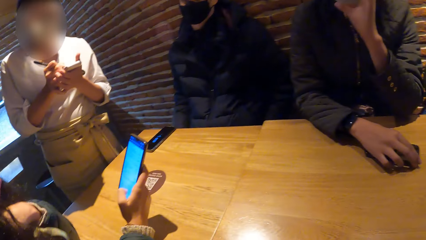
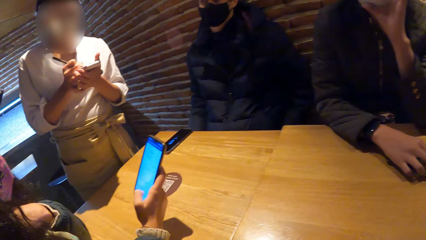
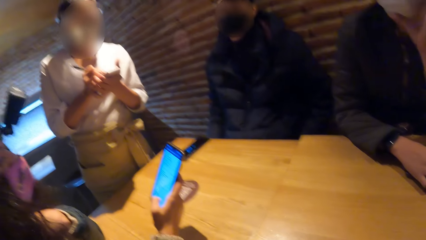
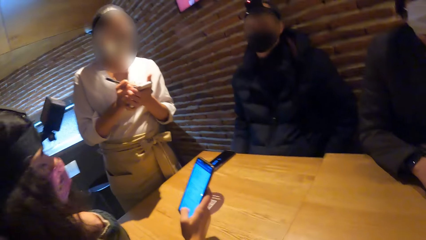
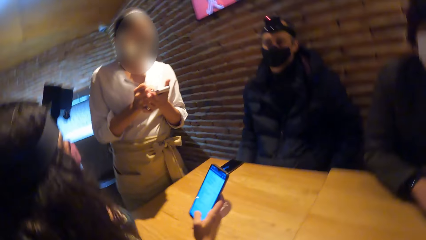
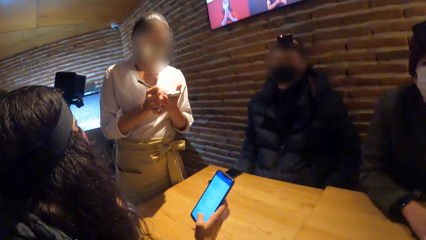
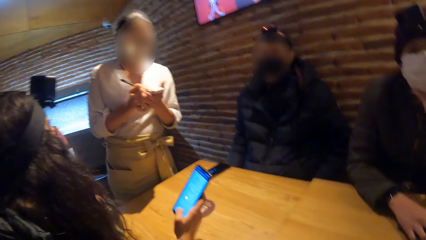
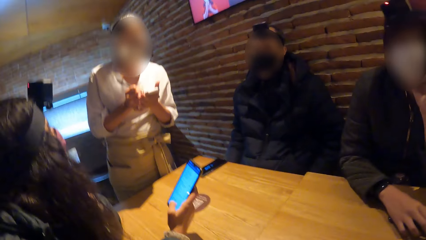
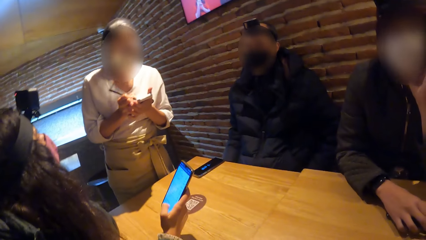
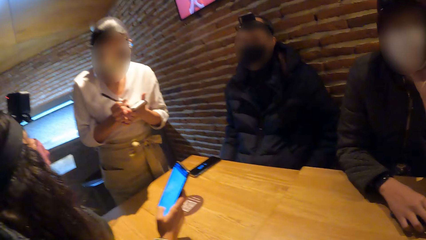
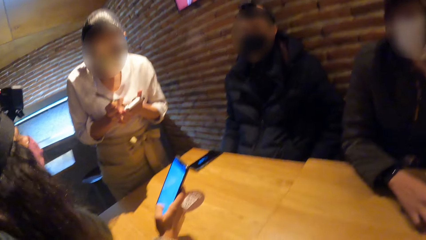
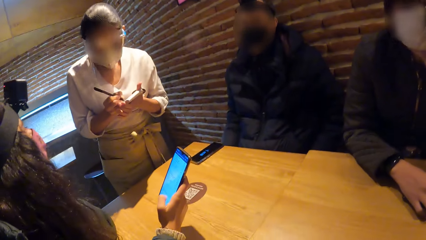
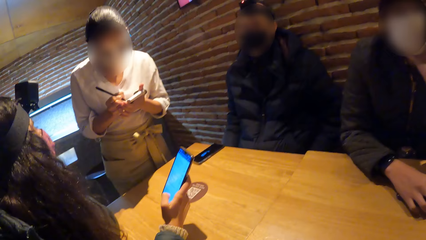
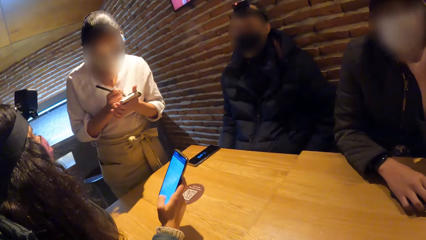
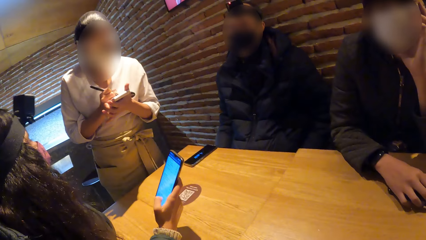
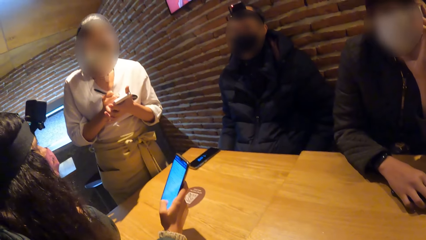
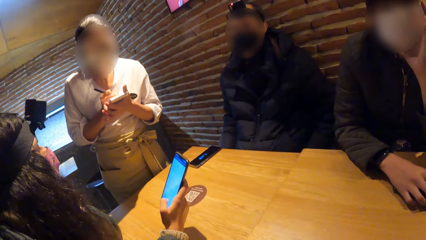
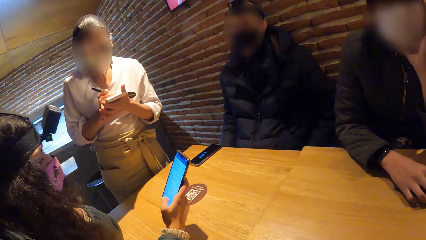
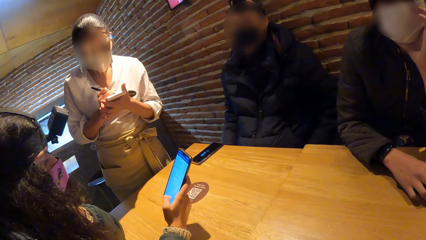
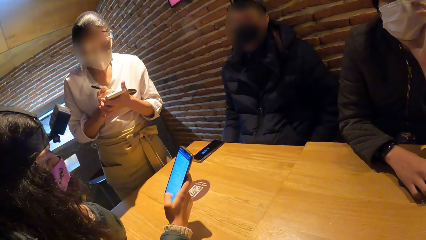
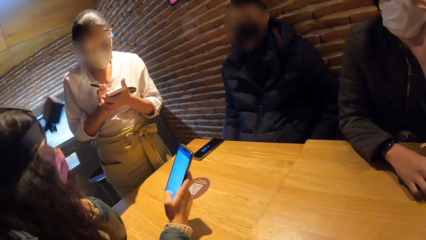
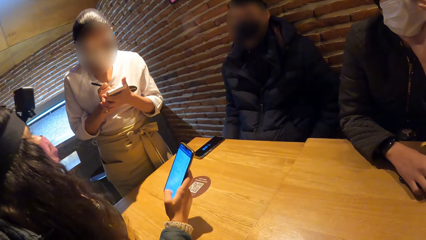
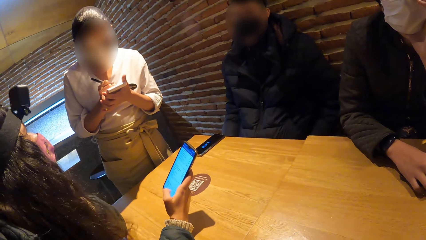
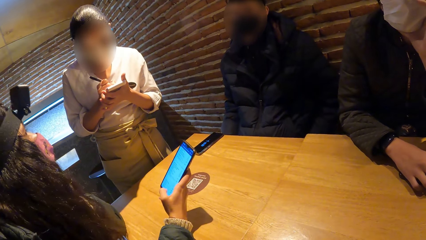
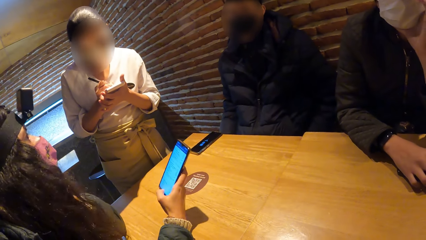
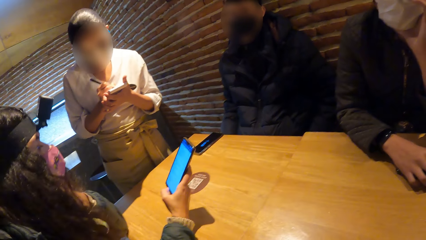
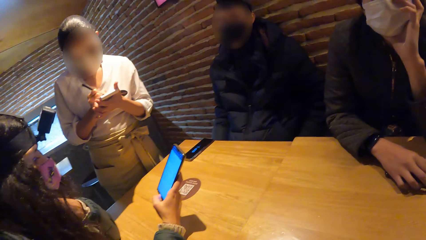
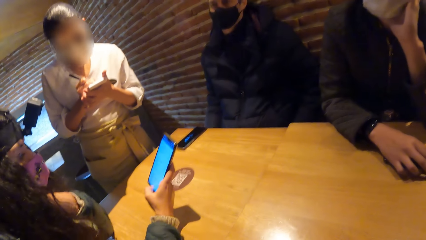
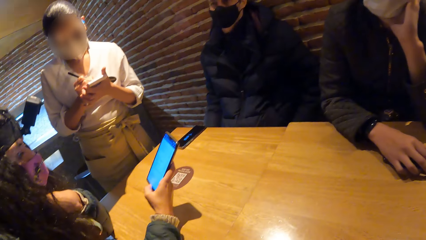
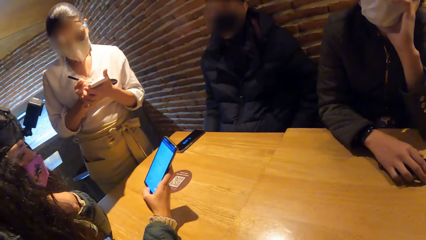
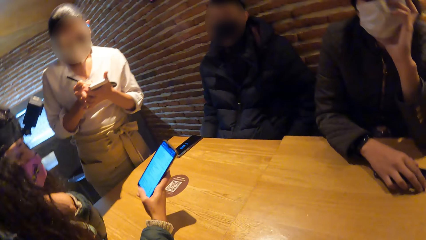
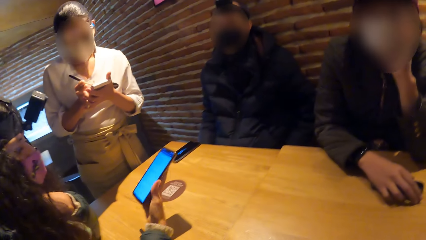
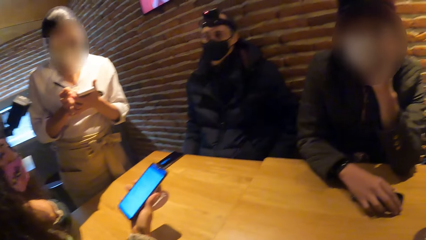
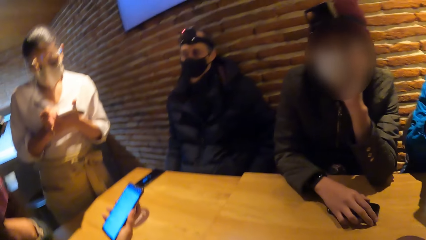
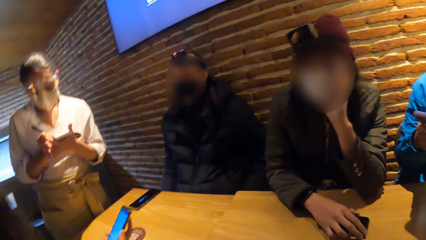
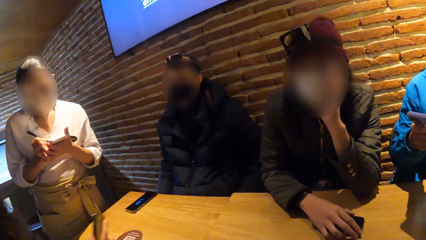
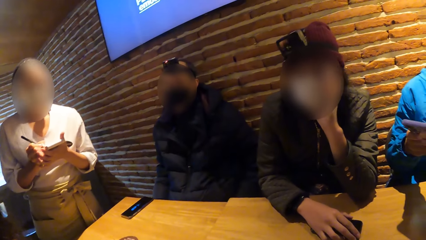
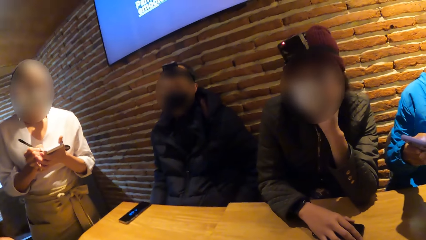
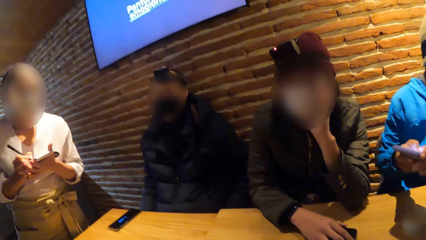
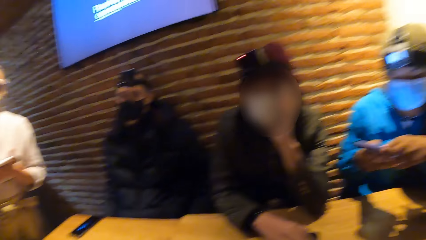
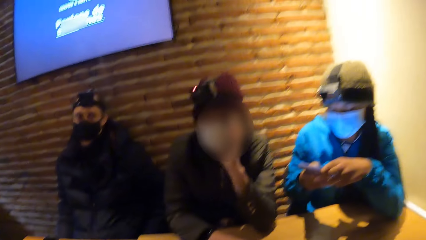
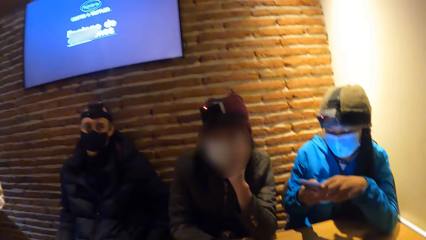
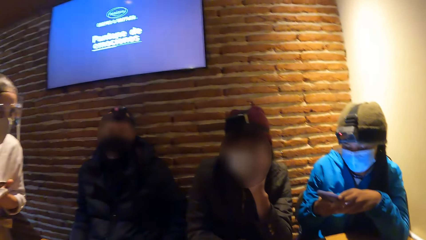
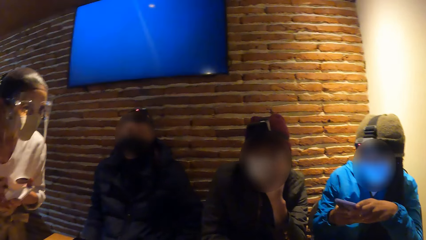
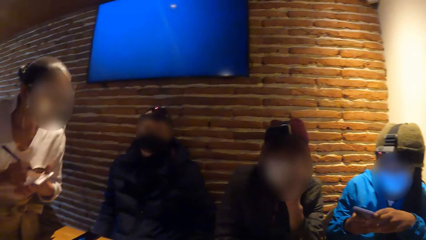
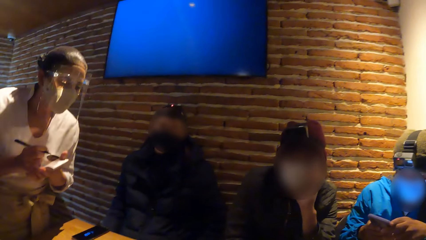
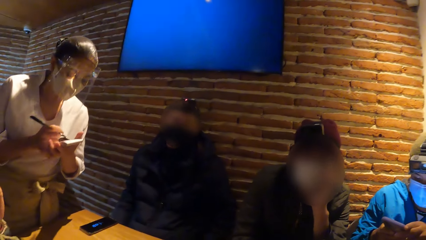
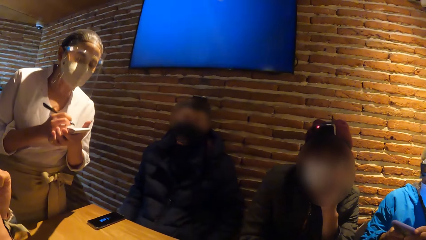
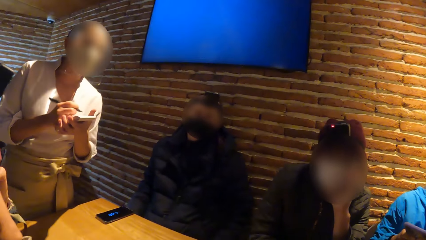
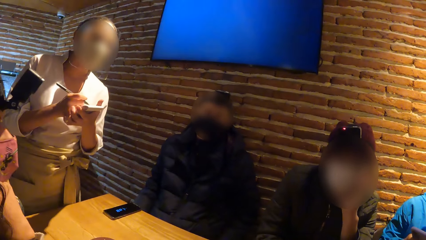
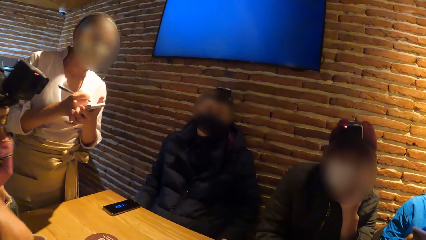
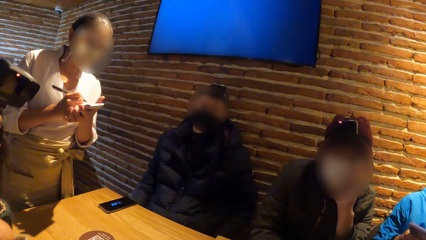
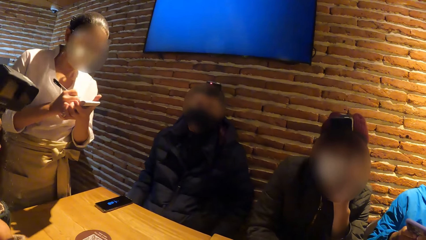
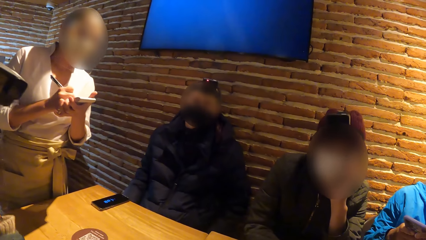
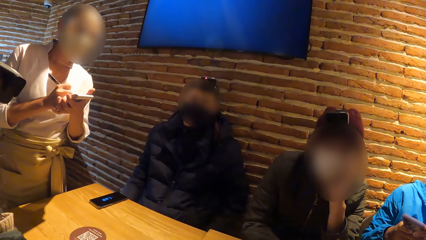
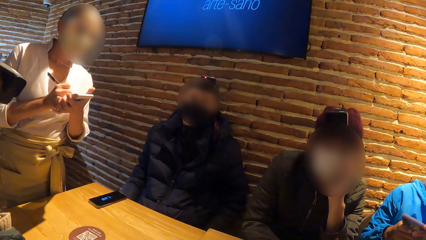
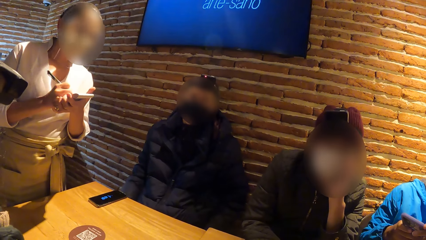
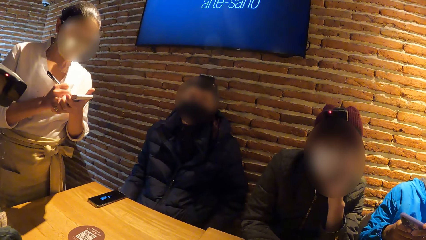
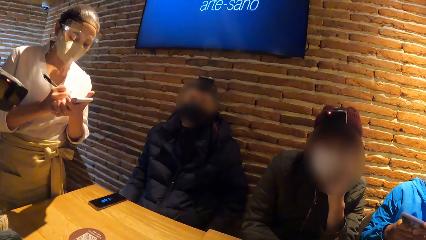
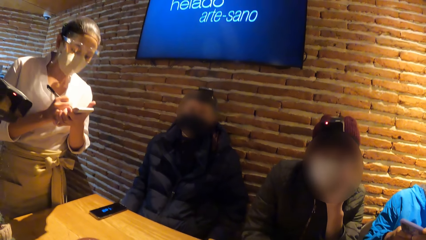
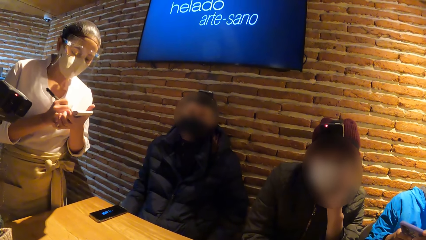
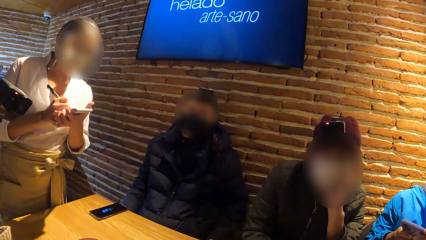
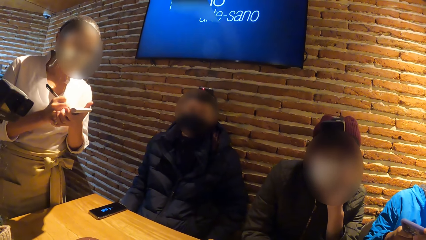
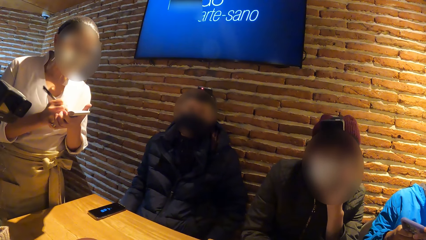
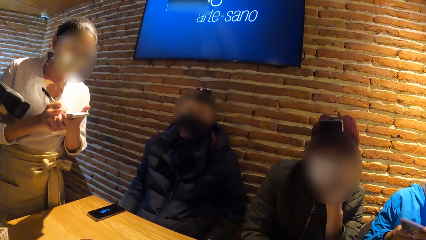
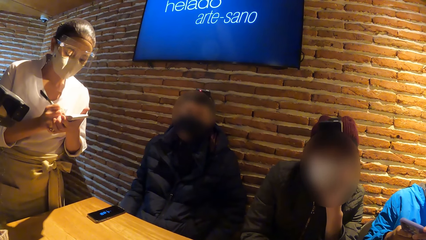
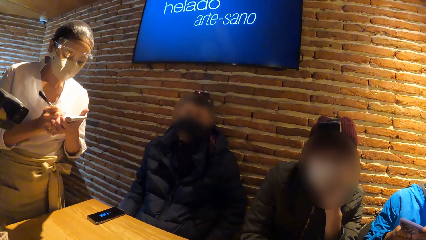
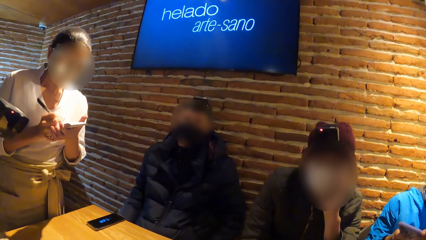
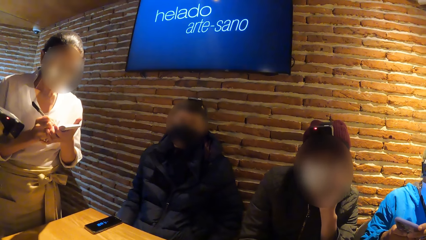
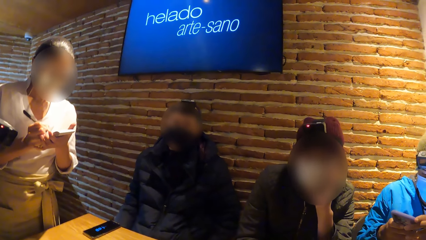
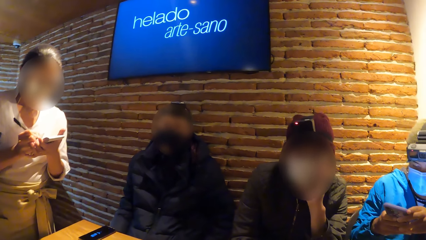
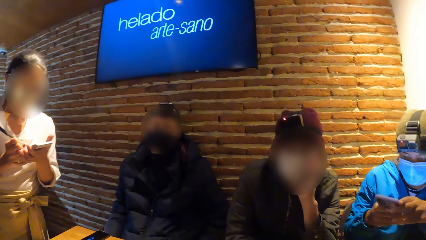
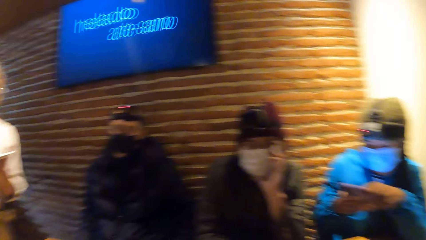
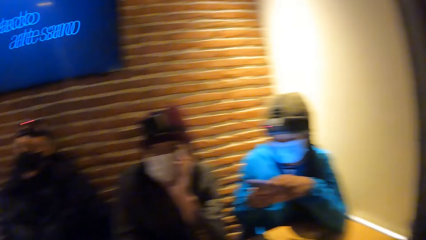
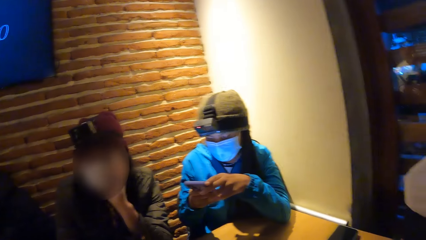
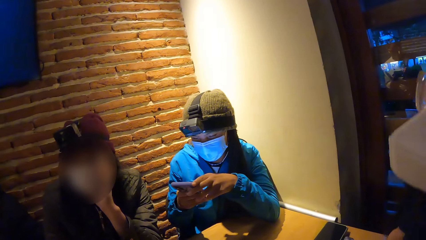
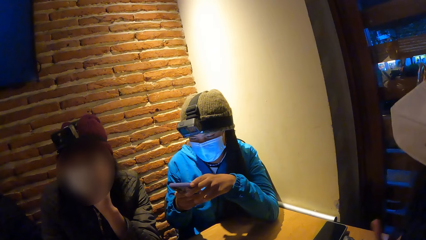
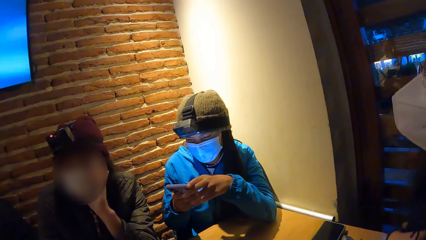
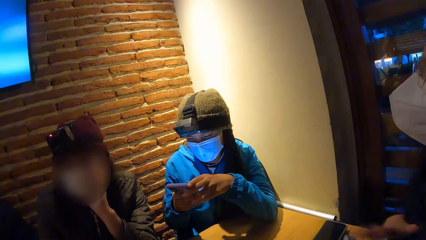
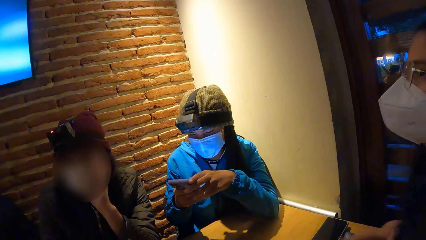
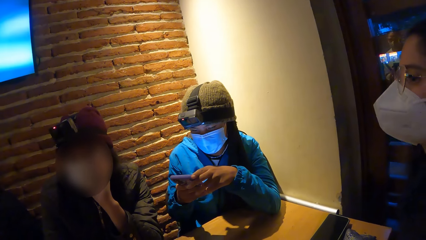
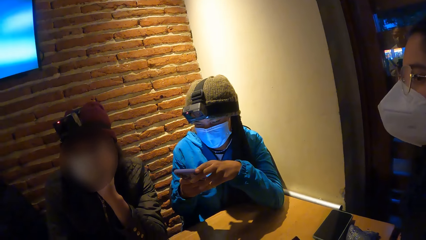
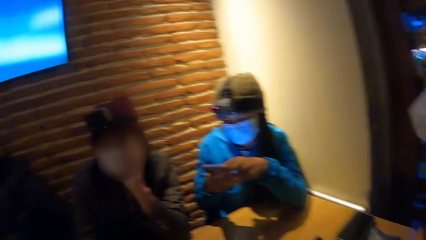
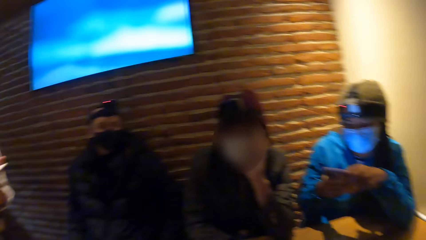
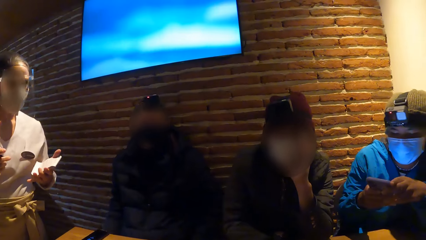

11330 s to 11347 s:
The camera wearer looks around the table. They look at a waitress. A woman operates the phone with her hands. The waitress writes on the notebook. The waitress looks at the camera wearer.
